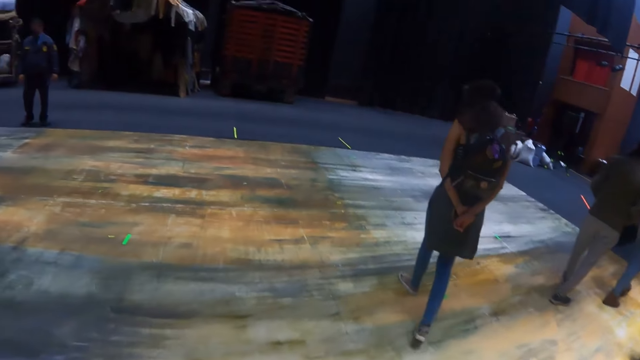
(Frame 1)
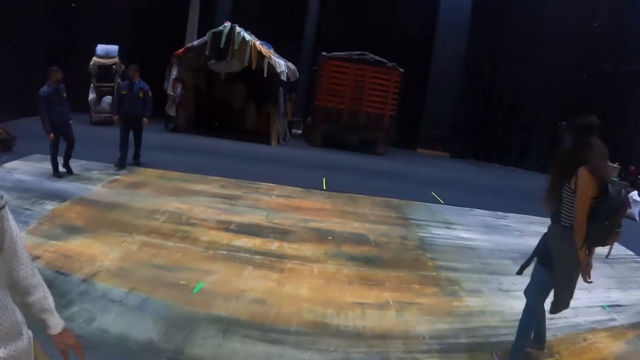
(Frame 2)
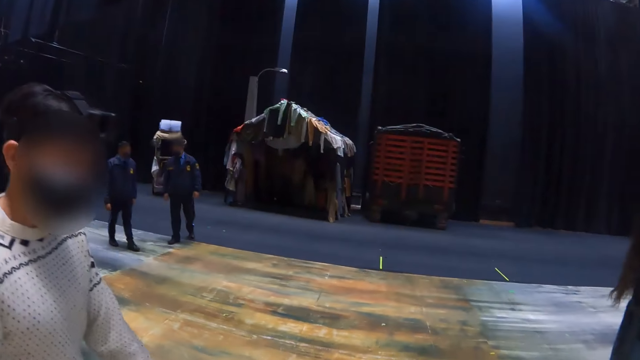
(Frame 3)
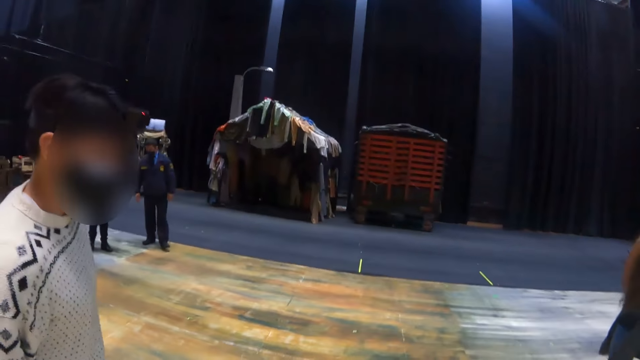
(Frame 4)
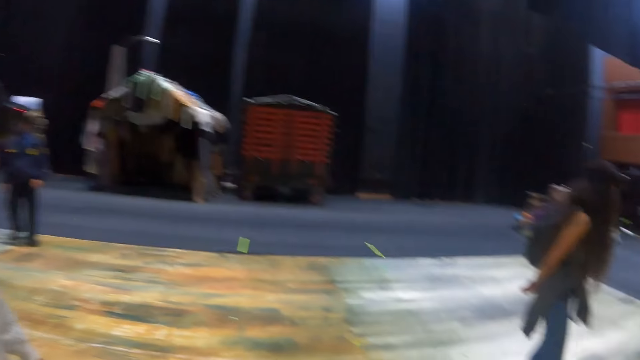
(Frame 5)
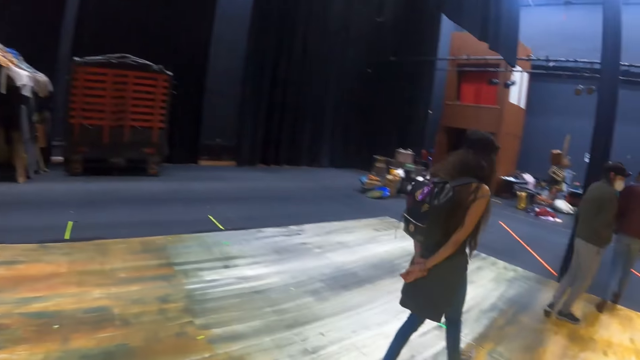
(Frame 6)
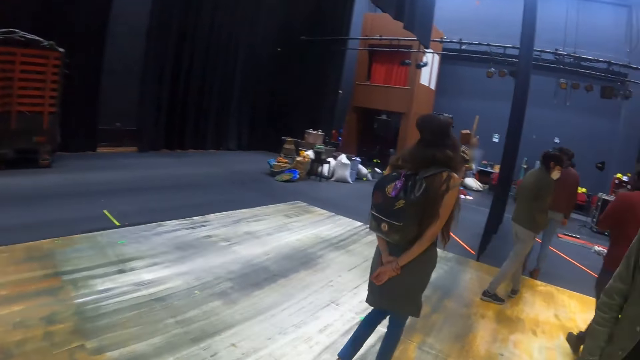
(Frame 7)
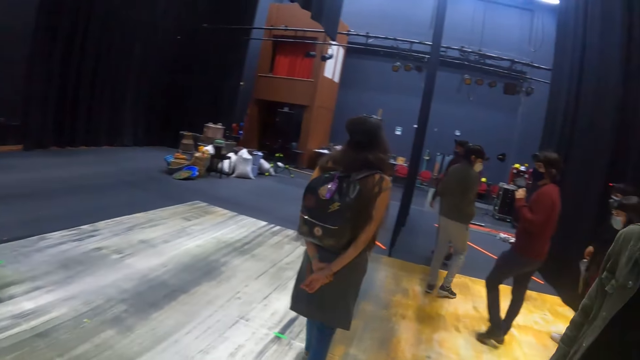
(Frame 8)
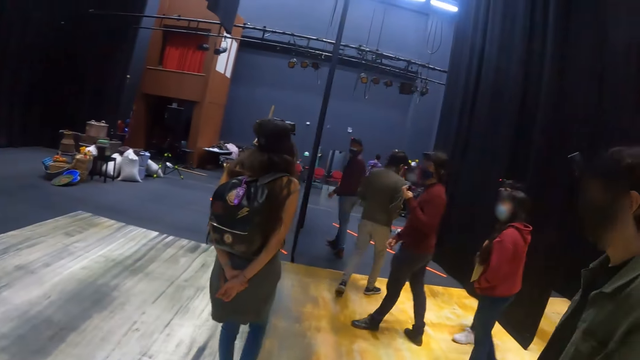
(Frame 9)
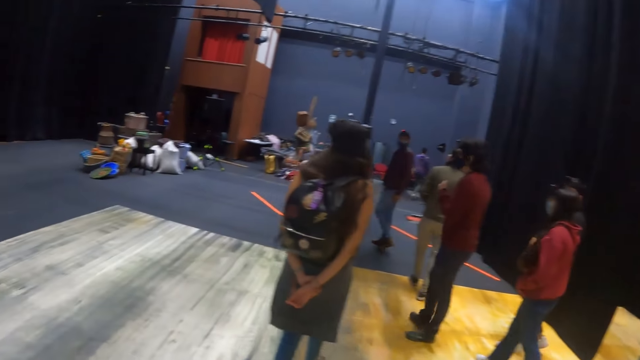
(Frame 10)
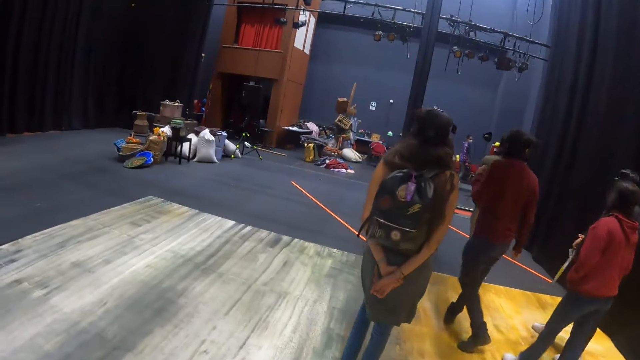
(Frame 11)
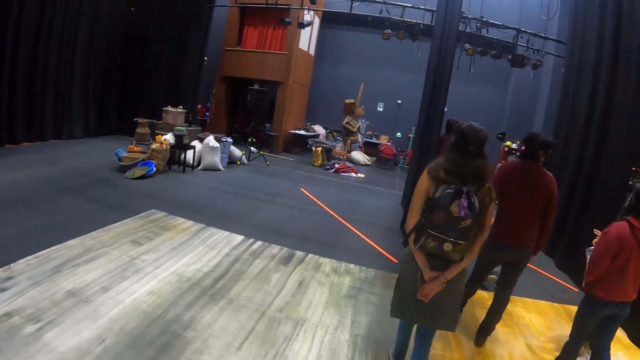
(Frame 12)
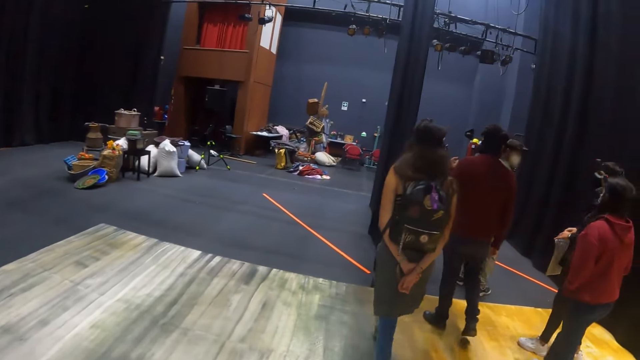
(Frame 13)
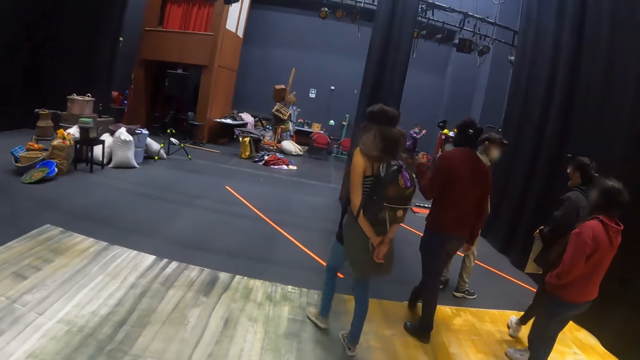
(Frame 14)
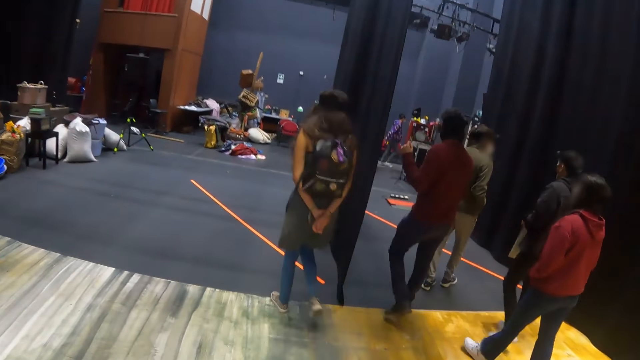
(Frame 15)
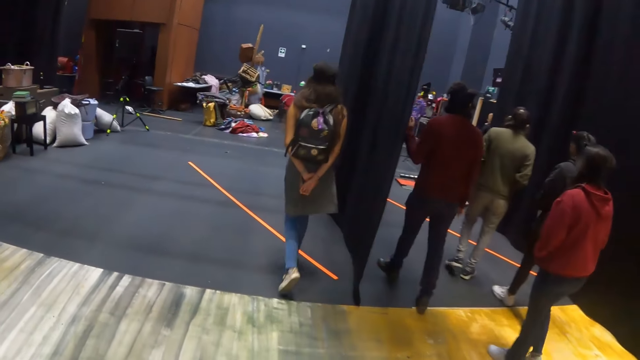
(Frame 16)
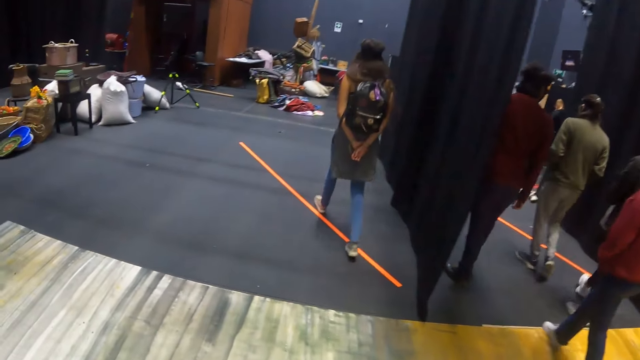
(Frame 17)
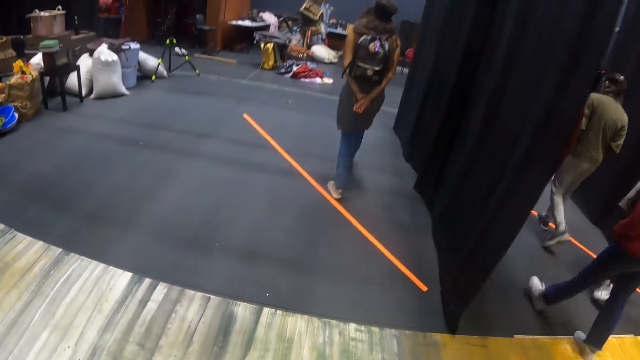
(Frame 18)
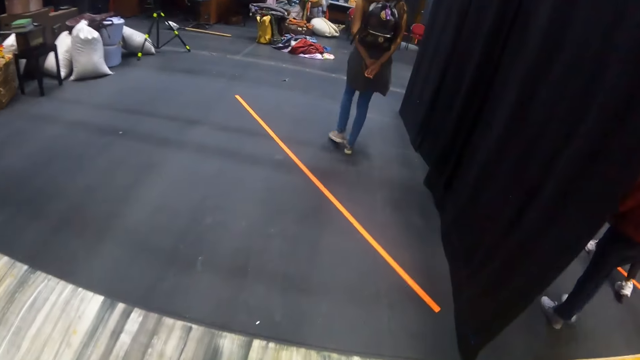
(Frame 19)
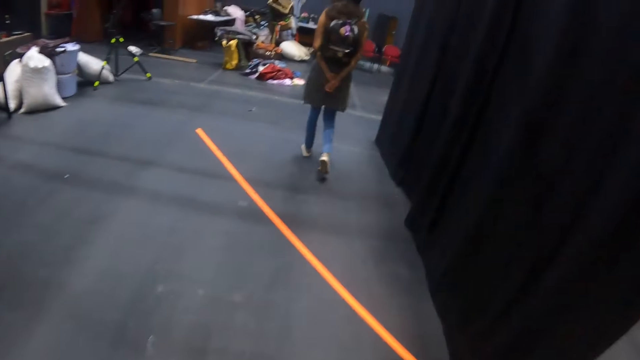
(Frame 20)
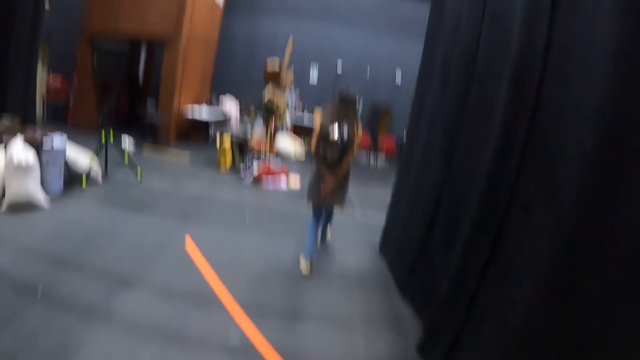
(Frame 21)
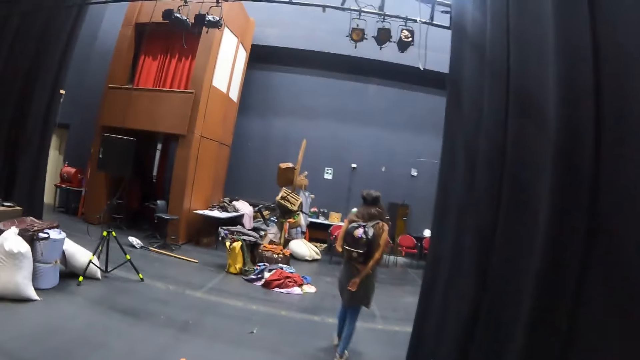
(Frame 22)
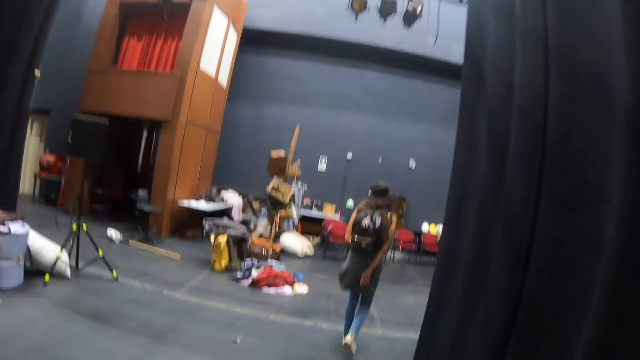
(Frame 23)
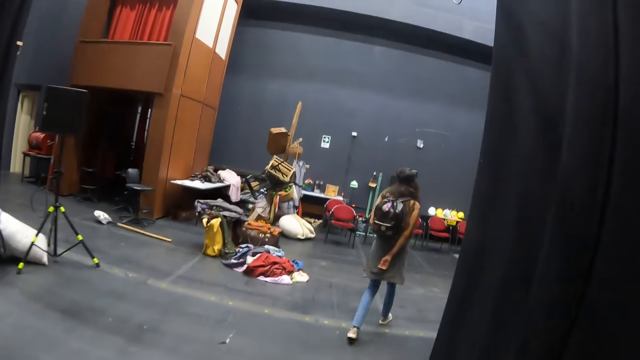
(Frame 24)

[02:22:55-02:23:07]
The camera wearer looks at a man. The man walks around. The camera wearer walks around.

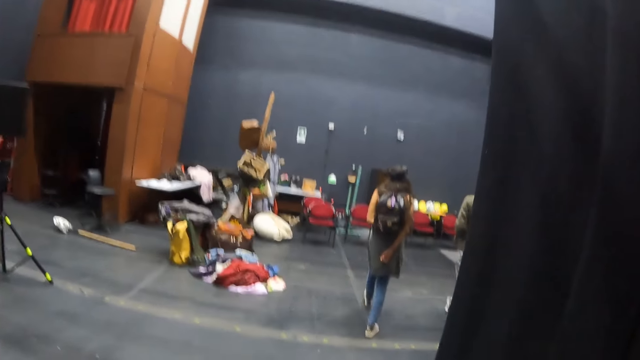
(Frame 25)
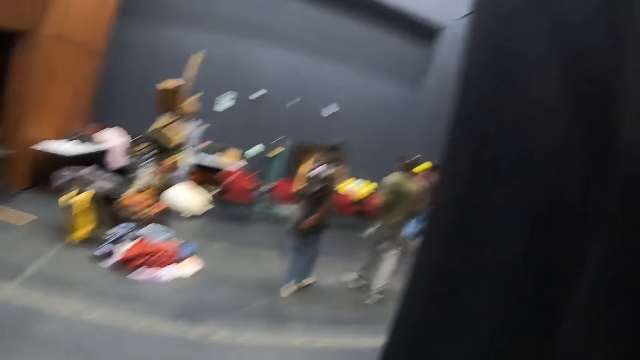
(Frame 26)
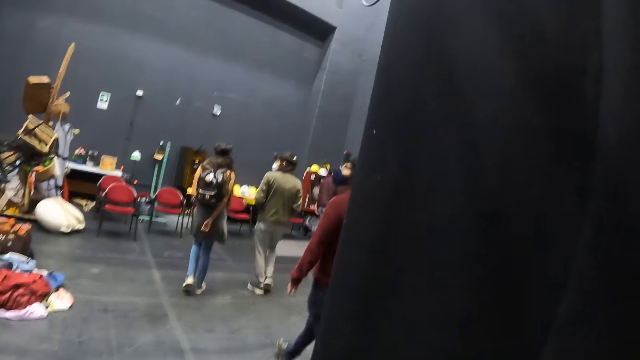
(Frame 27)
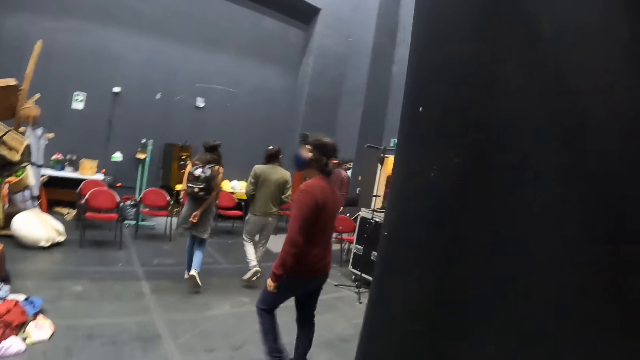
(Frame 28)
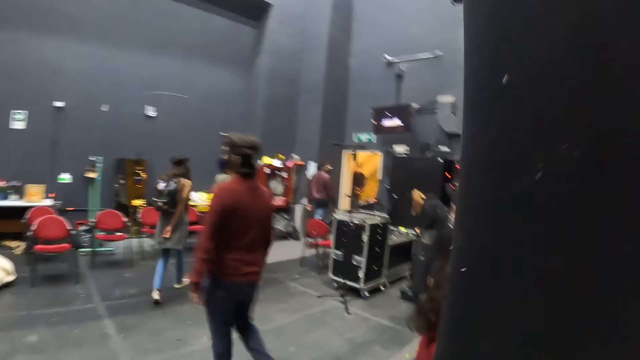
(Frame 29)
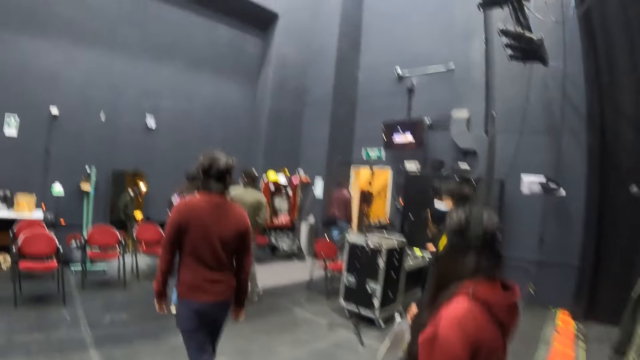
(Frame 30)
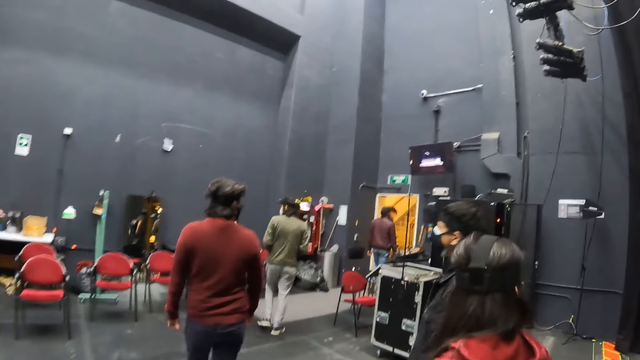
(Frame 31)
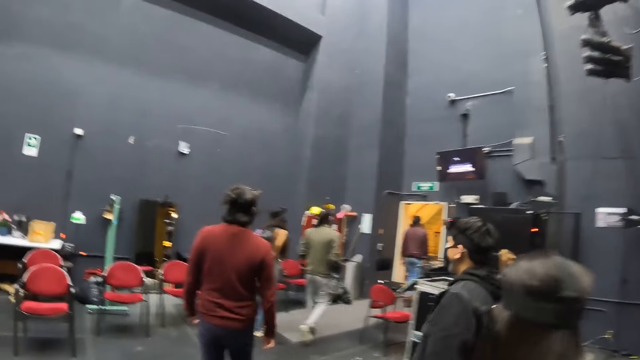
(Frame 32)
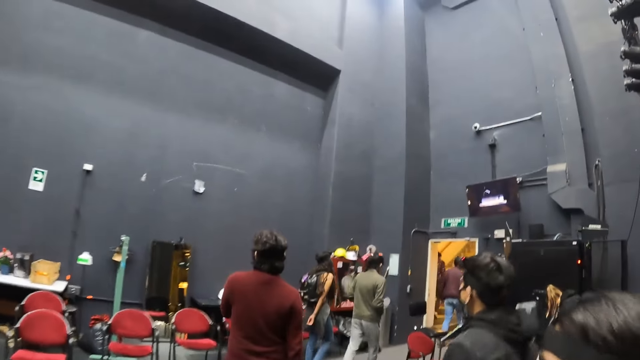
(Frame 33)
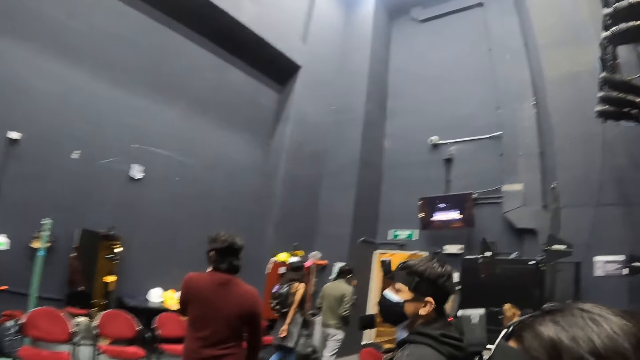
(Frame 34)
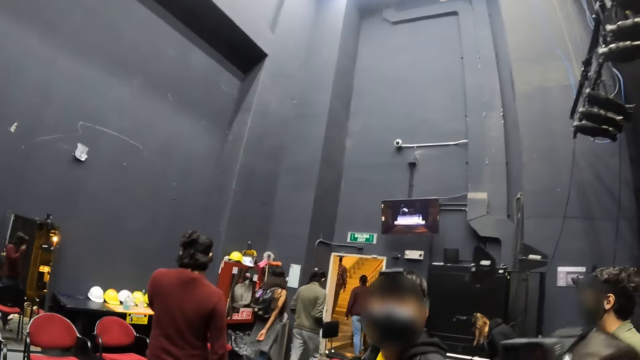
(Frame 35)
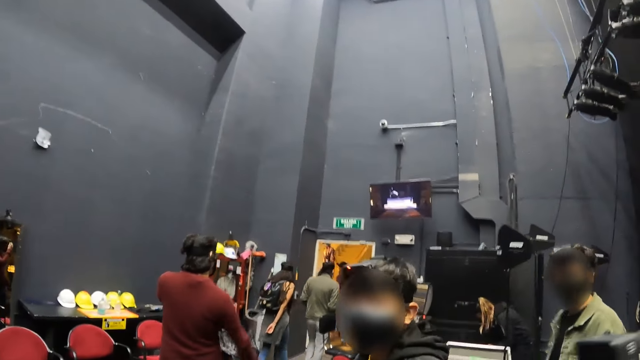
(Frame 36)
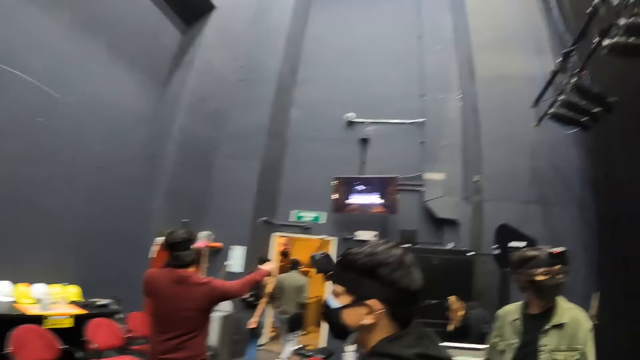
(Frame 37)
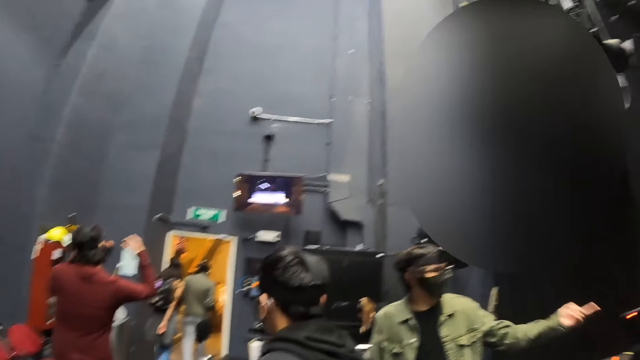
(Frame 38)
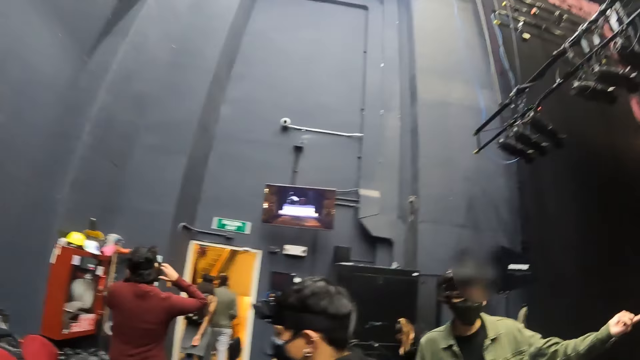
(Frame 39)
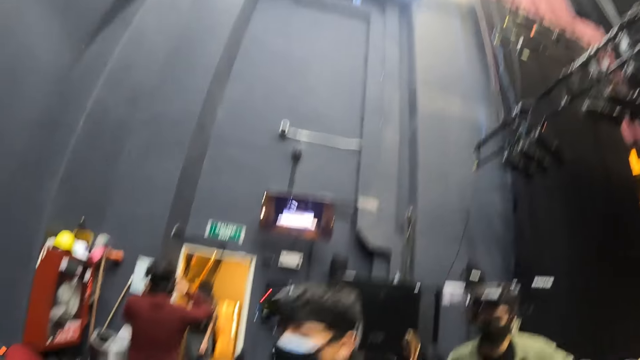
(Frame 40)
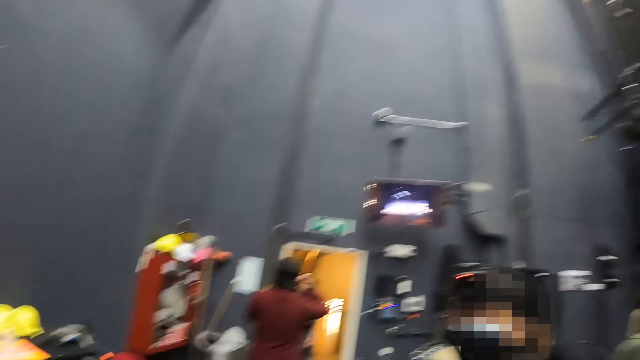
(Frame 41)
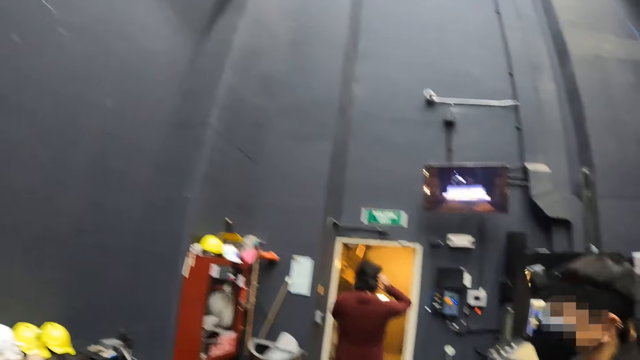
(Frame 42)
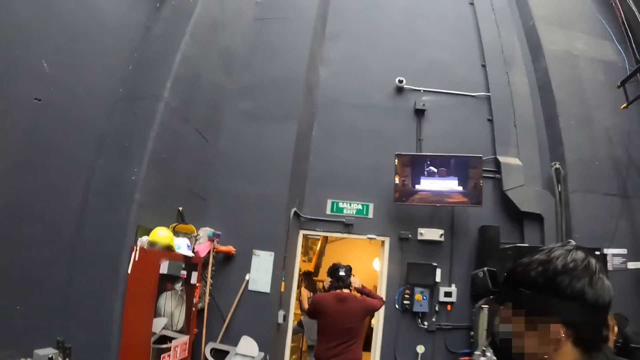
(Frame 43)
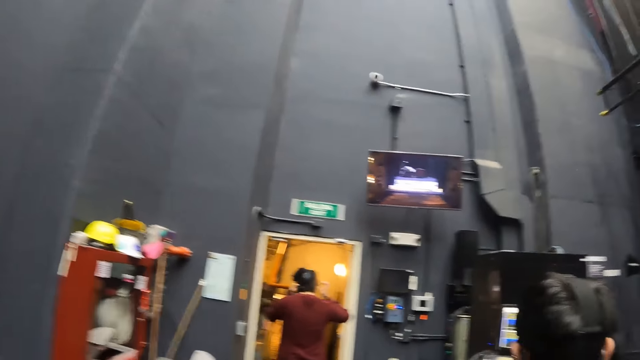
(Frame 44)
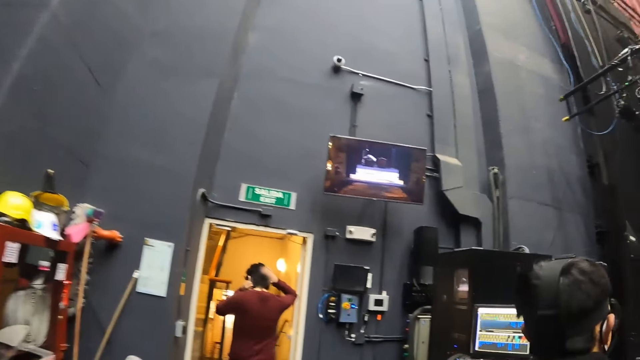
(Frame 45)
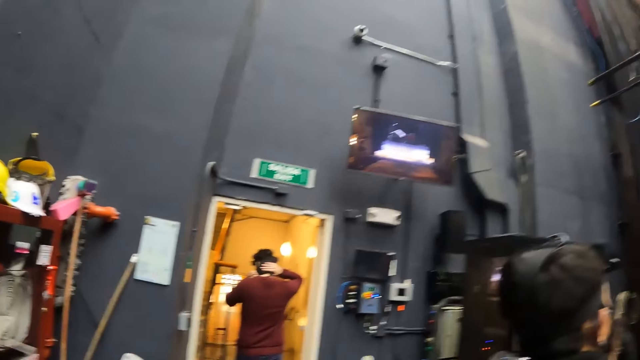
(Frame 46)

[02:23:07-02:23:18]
The camera wearer looks at a man.
